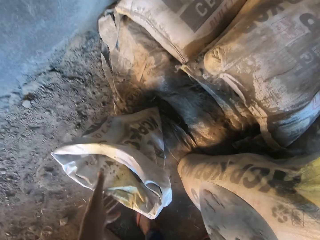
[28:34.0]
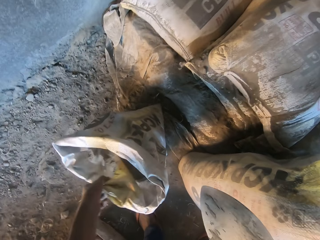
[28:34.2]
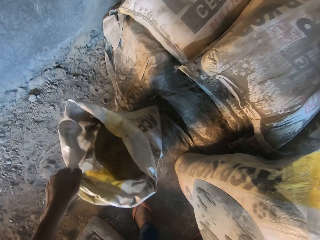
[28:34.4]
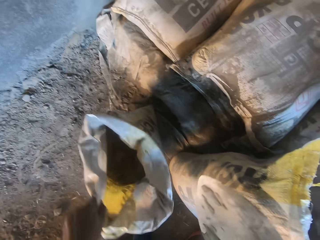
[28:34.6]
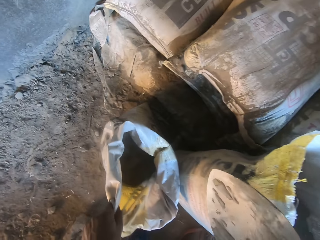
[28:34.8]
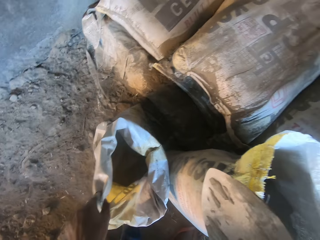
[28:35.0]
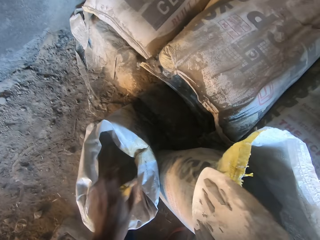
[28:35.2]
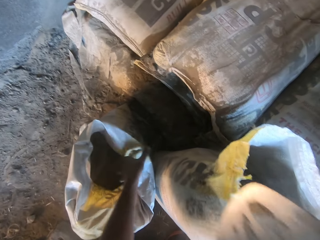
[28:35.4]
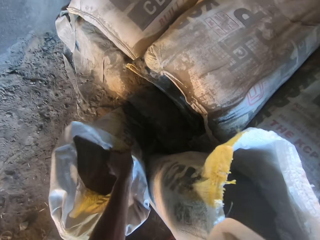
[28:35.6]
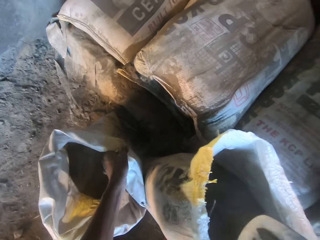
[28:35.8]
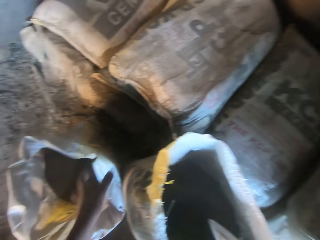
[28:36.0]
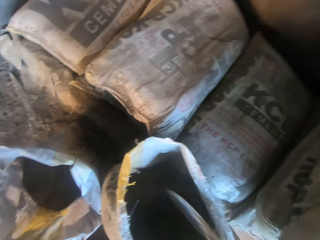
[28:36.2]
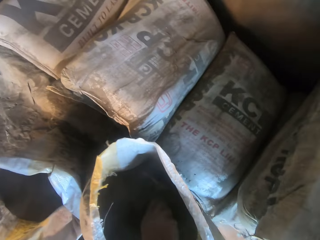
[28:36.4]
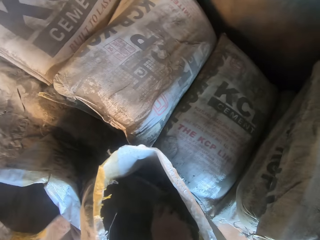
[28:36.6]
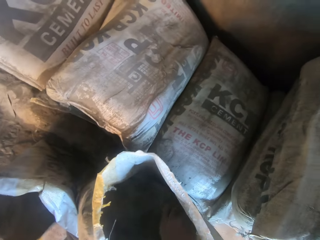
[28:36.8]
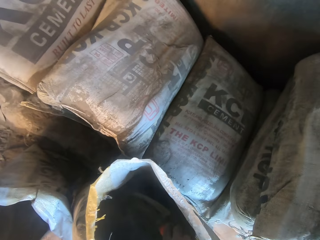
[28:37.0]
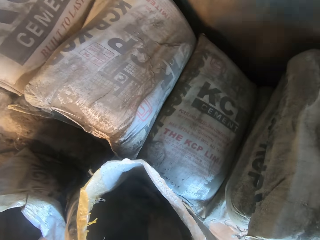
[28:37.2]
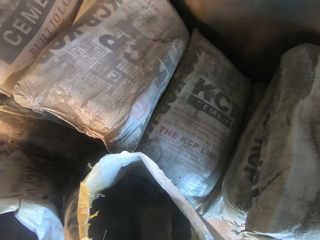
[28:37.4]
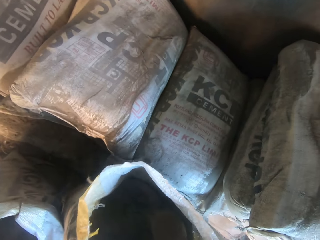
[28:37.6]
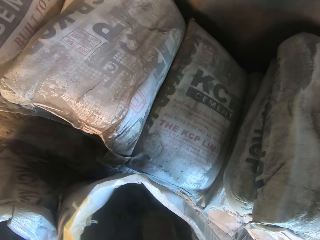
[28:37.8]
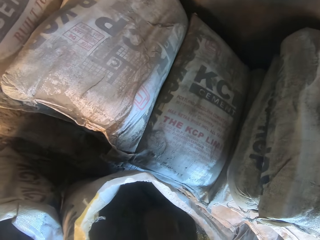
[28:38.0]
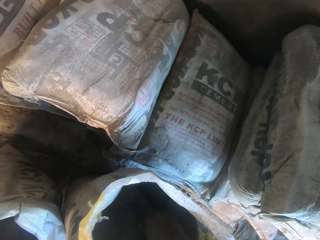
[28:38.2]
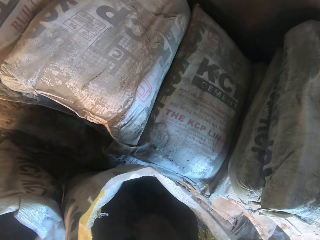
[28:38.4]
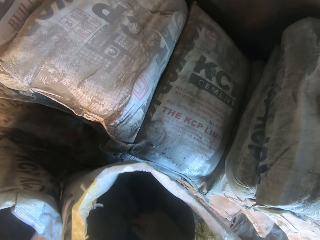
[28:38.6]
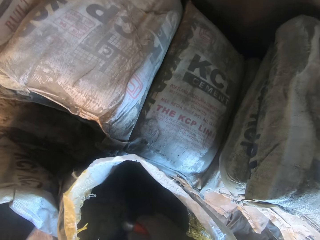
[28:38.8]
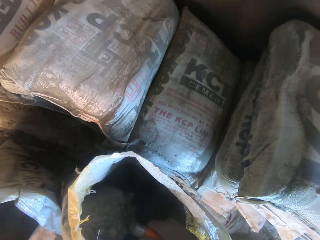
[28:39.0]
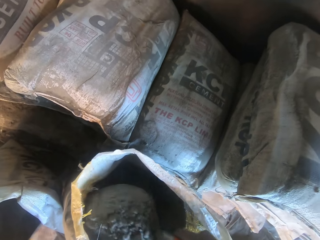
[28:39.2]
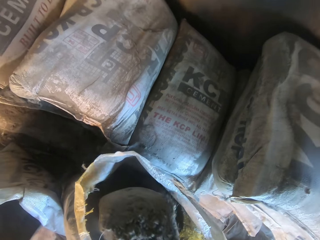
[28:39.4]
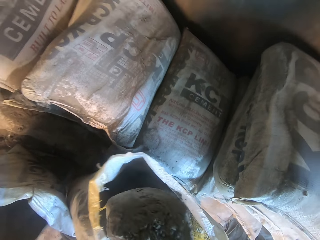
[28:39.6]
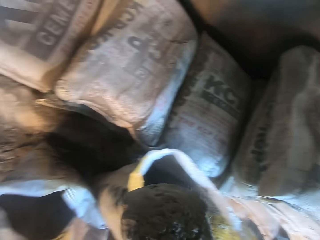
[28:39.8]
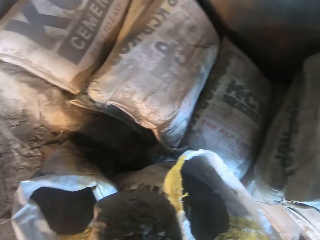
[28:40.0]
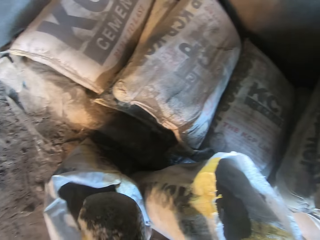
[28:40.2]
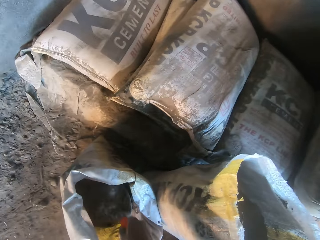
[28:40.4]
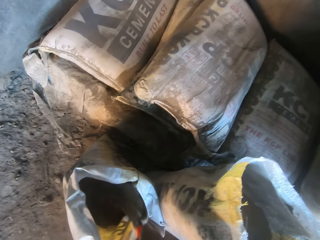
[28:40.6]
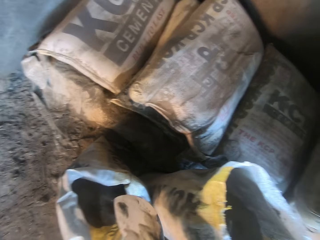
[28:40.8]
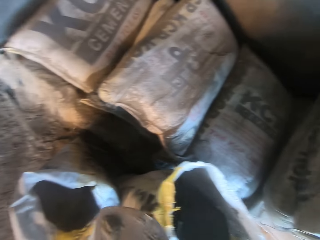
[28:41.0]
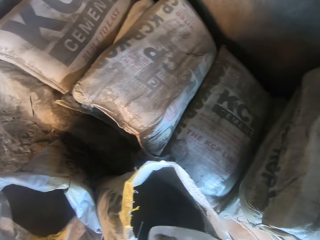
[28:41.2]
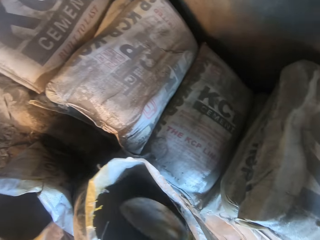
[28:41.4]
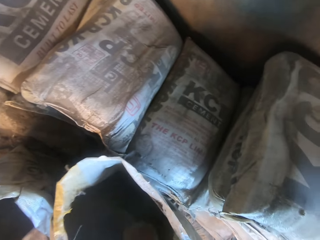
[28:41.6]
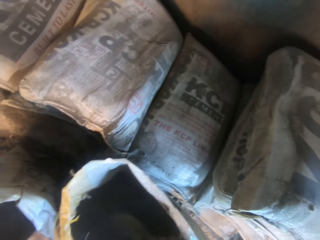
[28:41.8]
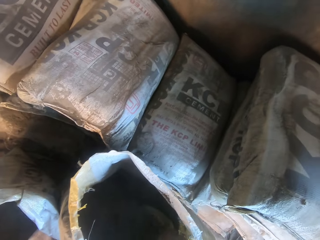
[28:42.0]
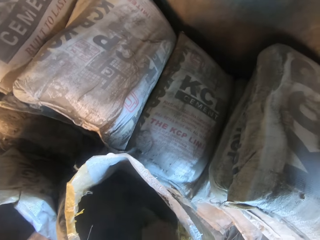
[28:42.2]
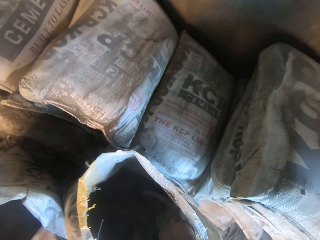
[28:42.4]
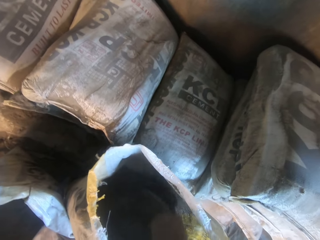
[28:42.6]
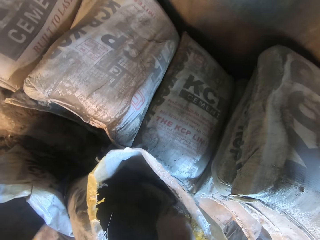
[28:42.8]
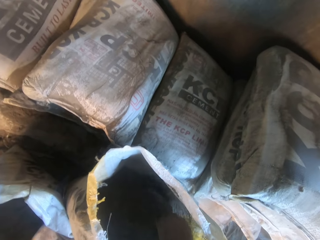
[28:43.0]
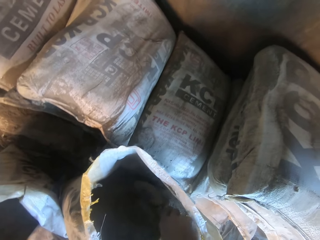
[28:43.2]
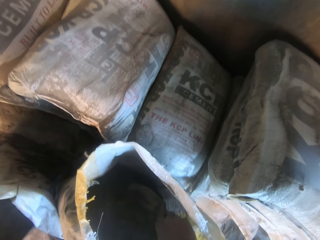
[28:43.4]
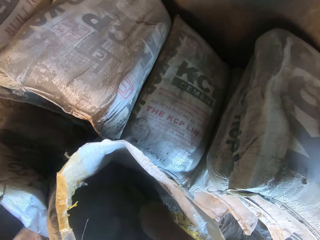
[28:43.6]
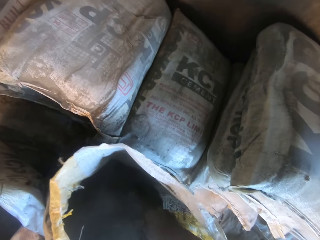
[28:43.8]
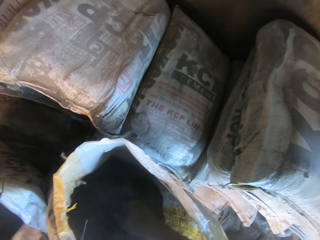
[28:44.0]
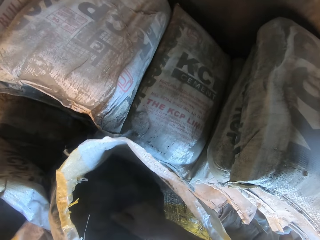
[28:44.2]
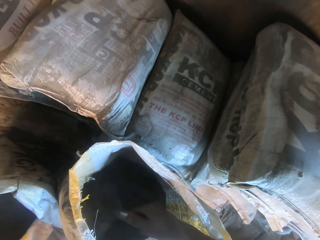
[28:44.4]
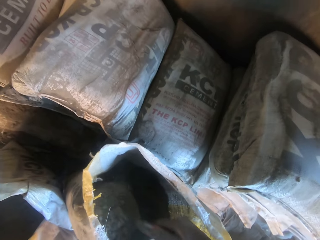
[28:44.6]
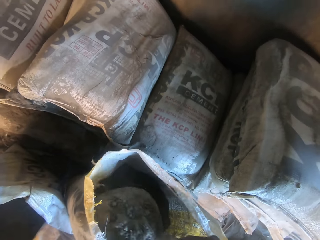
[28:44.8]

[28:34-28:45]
The camera wearer scoops cement from the bag of cement with a trowel or shovel in his right hand into the sack in his left hand. He puts the cement in the bag. He takes the cement with the shovel.

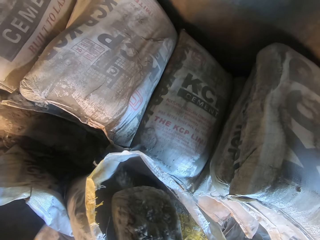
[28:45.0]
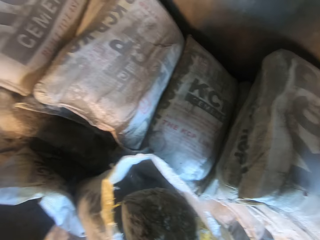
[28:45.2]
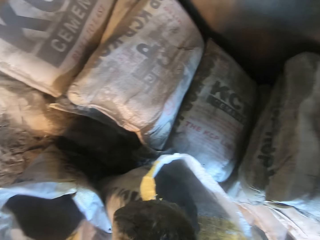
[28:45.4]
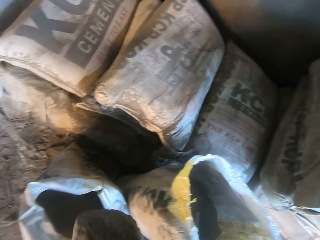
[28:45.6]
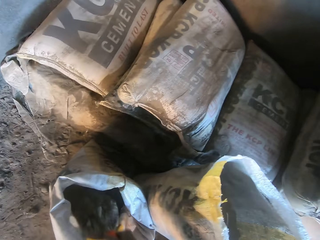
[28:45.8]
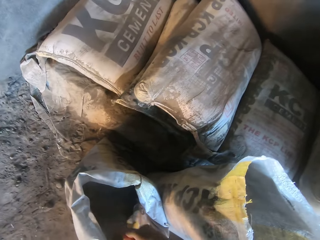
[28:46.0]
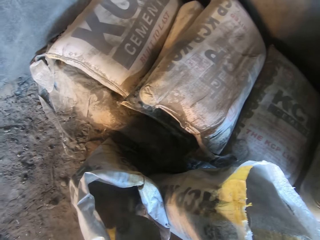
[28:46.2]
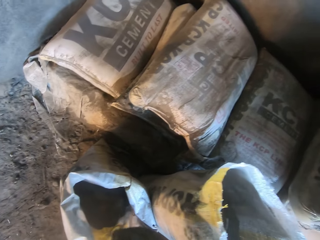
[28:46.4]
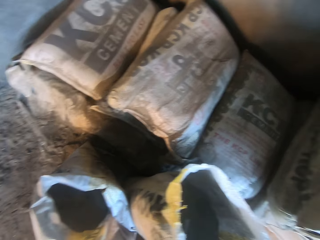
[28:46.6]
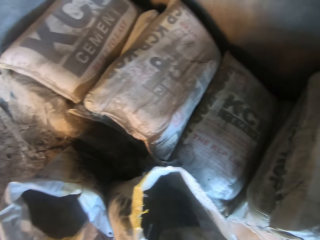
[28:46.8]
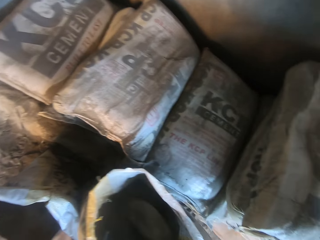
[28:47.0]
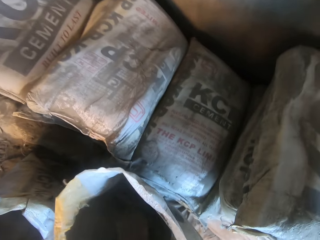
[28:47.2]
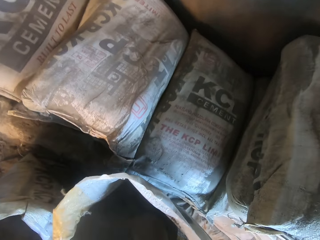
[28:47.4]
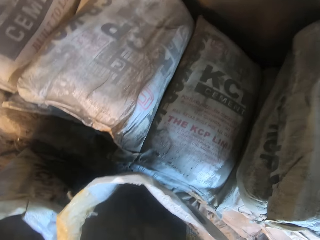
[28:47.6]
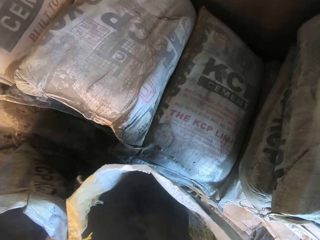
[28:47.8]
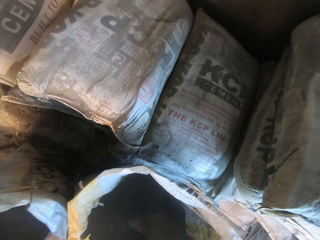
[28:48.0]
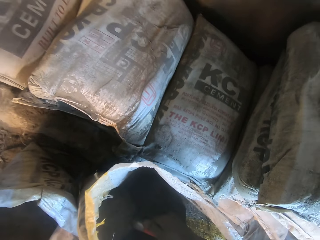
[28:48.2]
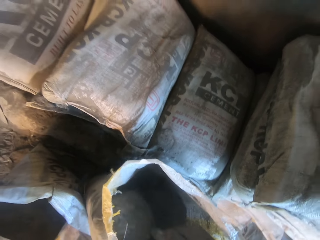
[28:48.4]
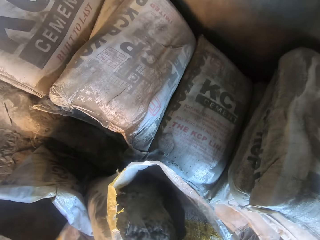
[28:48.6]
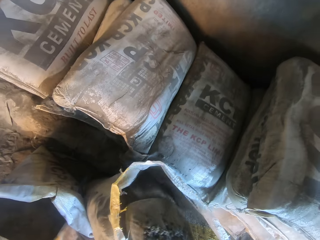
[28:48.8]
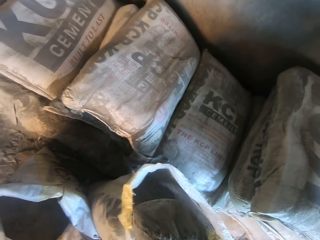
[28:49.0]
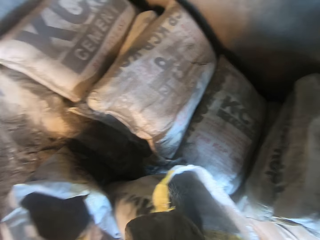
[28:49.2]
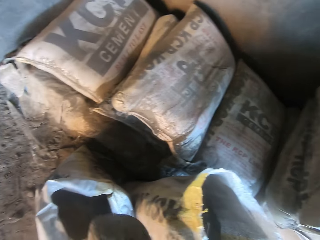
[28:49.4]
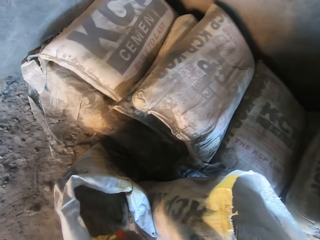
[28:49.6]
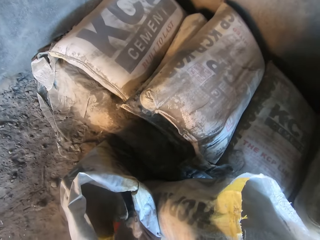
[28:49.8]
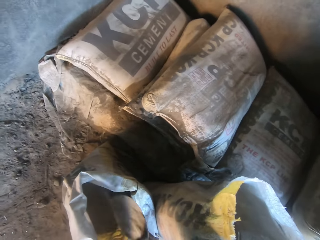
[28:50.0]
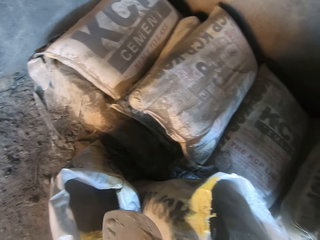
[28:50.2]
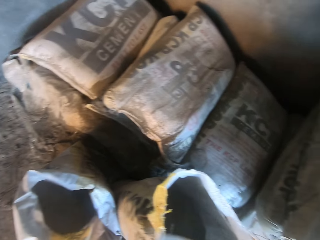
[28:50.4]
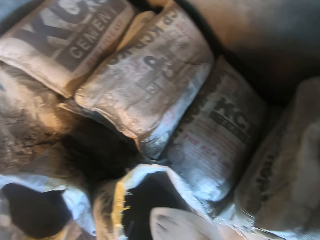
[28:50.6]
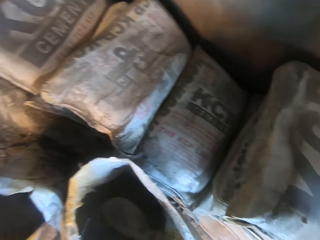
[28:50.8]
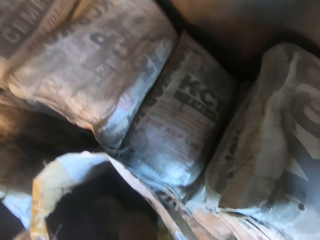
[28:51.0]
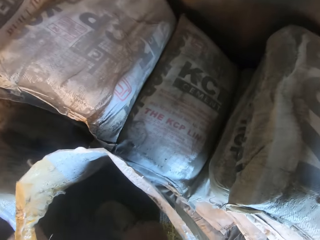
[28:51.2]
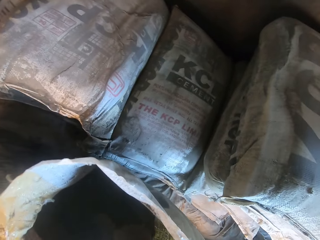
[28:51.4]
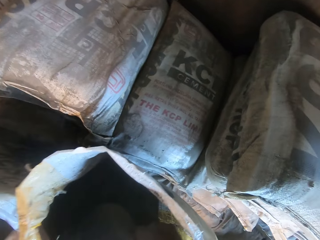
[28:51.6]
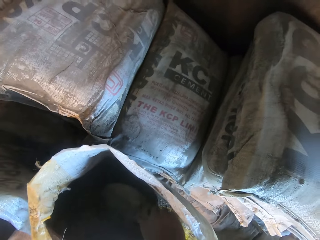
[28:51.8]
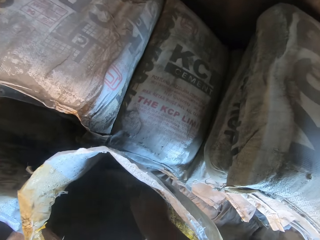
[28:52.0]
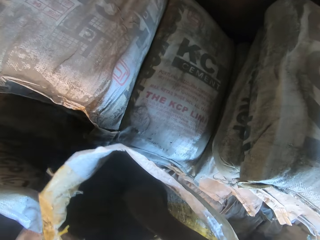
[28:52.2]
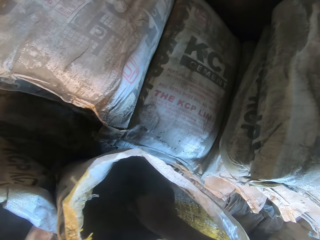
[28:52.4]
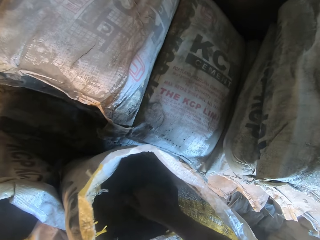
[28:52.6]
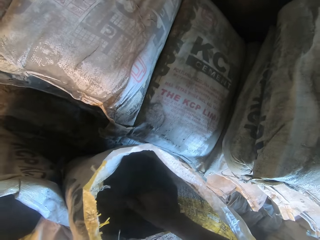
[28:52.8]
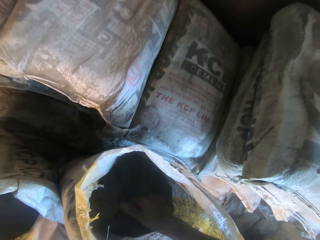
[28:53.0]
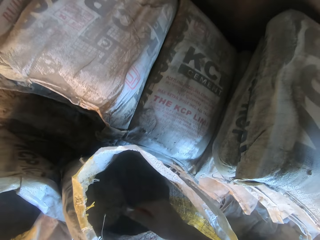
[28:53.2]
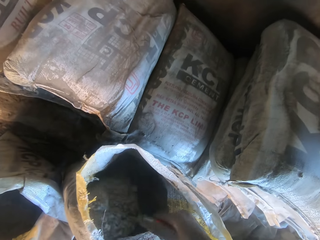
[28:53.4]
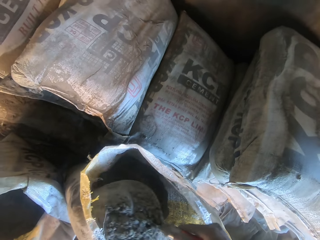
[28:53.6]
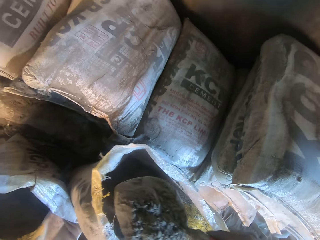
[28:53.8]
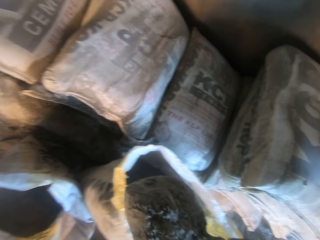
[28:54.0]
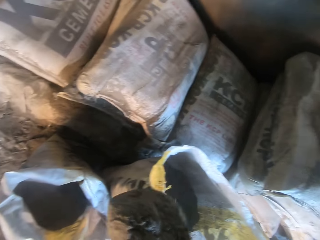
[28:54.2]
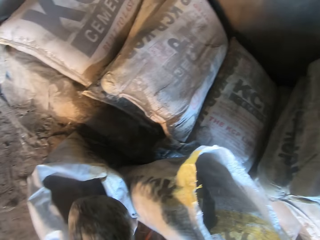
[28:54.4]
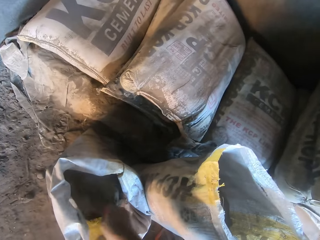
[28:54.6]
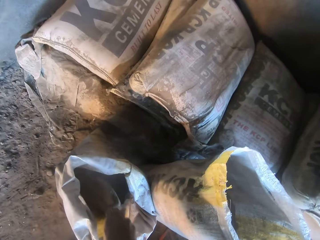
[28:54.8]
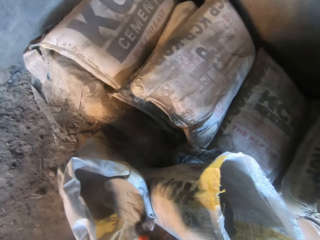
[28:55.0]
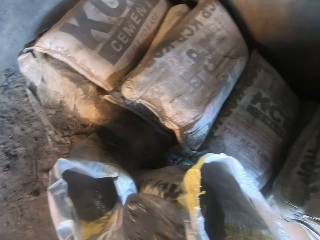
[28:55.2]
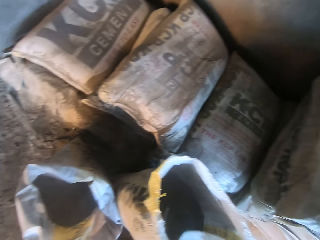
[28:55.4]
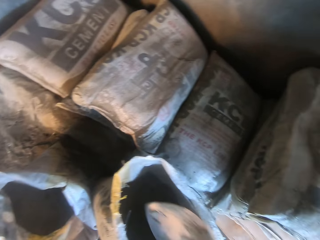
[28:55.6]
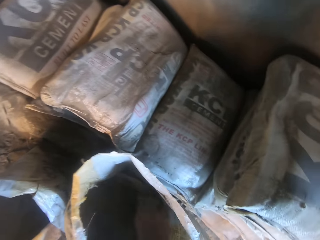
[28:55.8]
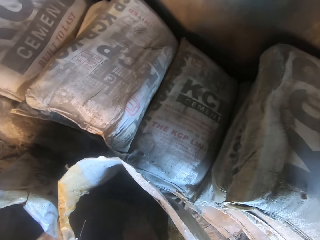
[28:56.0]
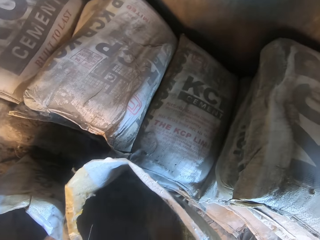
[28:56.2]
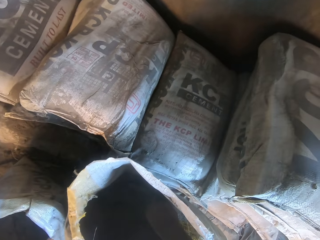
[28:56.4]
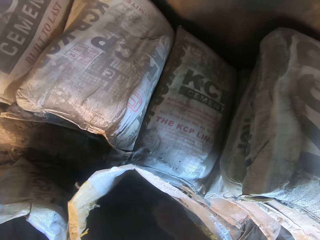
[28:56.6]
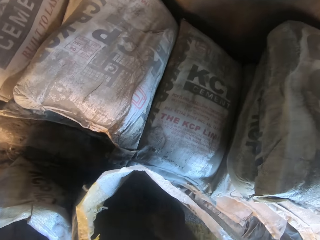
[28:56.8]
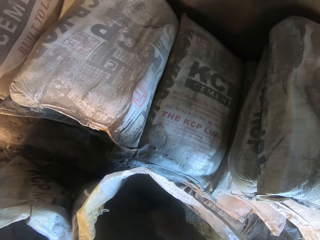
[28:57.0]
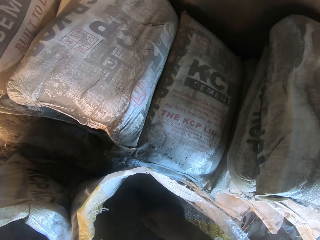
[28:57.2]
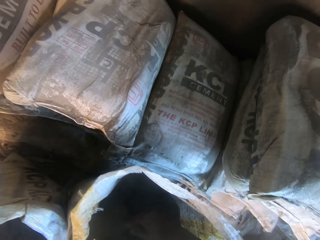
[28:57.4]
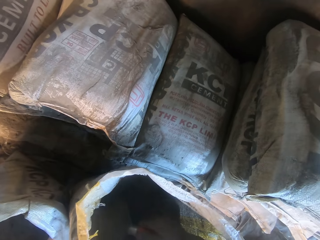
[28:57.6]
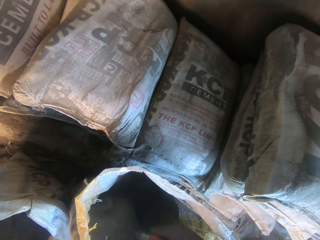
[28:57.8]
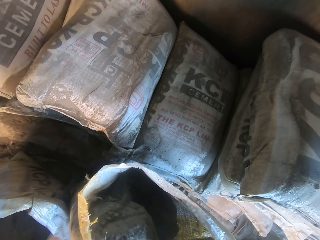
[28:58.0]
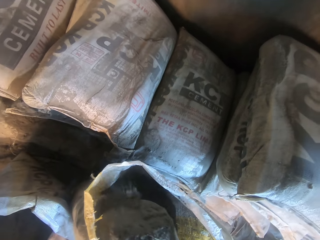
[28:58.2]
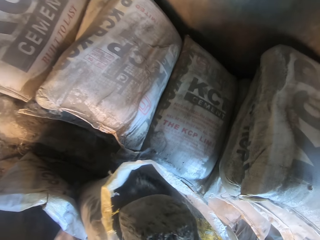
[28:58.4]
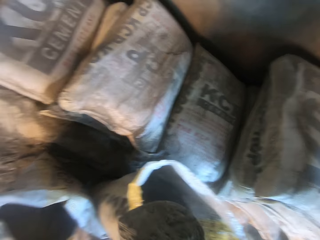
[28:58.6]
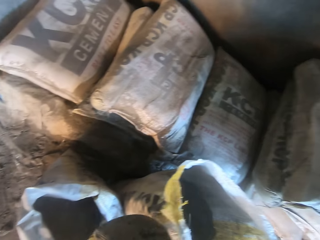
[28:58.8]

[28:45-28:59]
The camera wearer puts the cement in the bag. They take the cement with a shovel. They put the cement in the bag. They take the cement with the shovel. They put the cement in the bag. They take the cement with the shovel.
